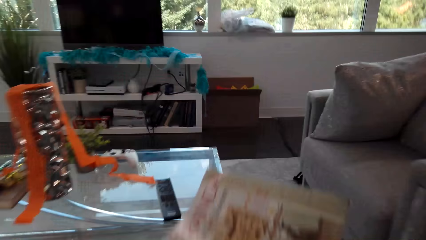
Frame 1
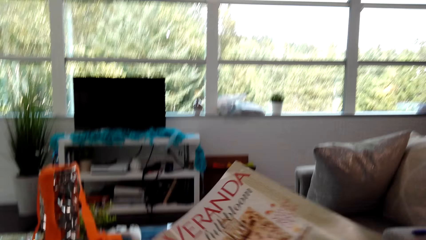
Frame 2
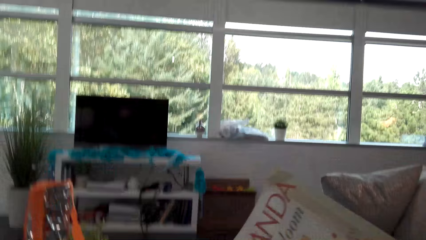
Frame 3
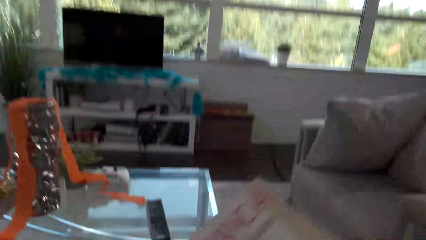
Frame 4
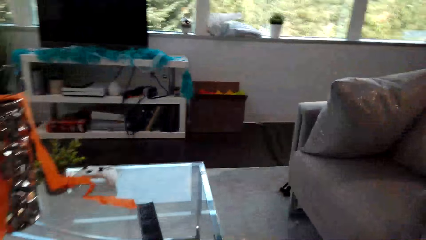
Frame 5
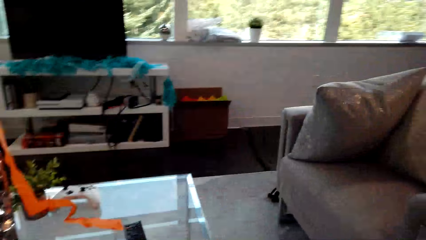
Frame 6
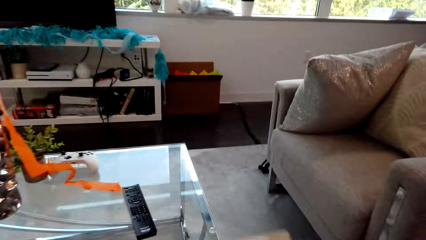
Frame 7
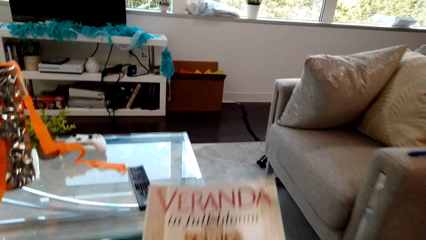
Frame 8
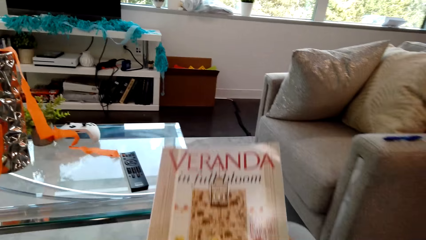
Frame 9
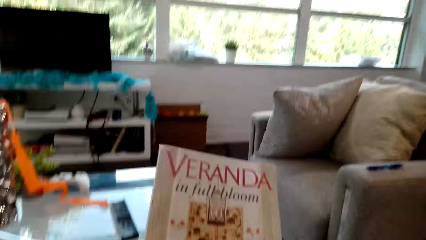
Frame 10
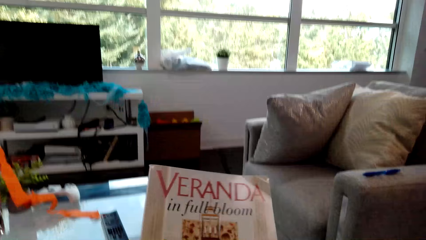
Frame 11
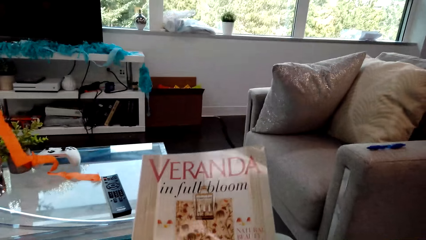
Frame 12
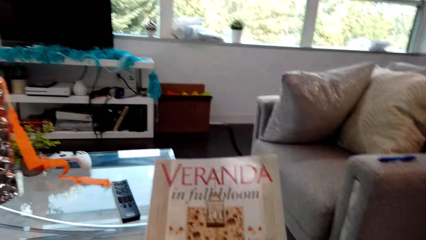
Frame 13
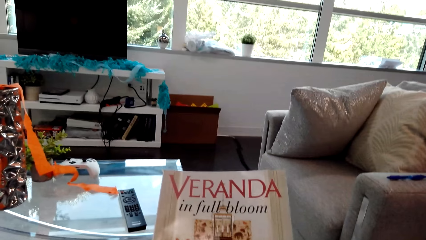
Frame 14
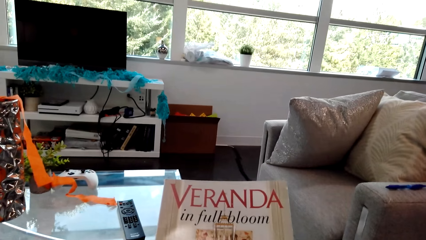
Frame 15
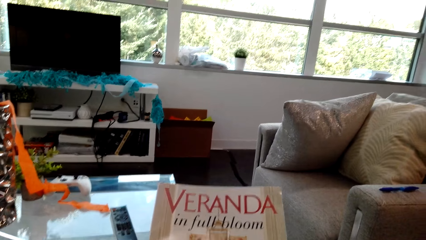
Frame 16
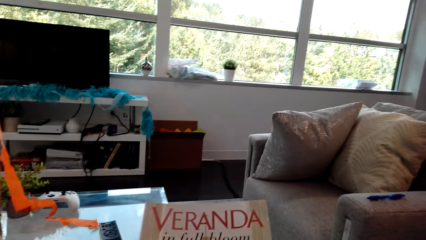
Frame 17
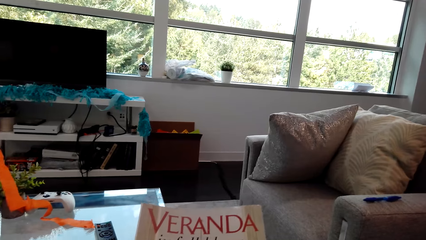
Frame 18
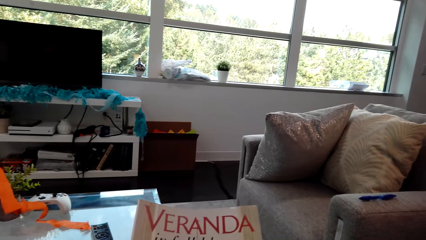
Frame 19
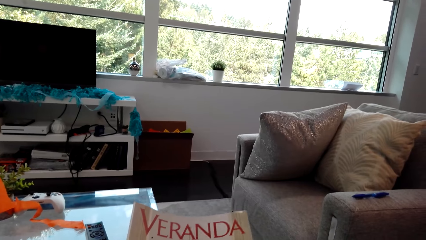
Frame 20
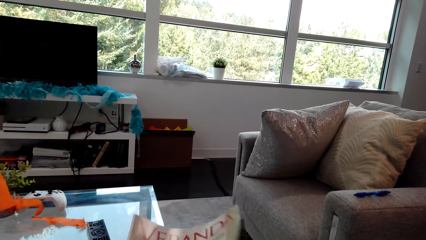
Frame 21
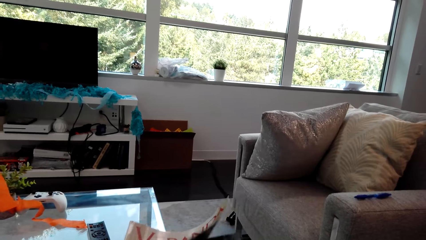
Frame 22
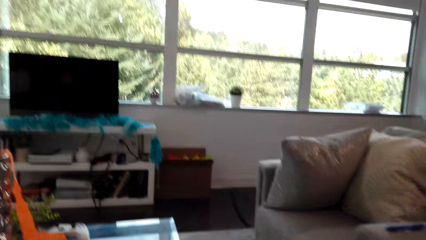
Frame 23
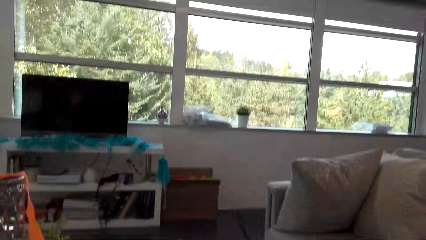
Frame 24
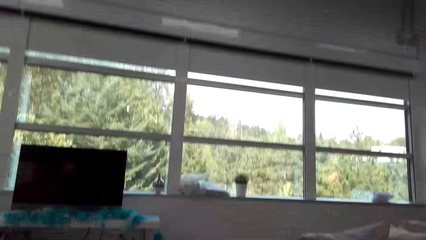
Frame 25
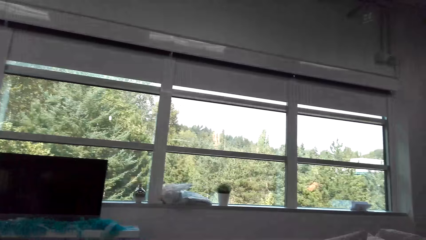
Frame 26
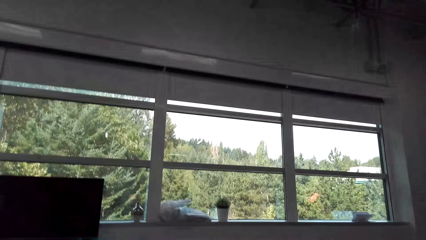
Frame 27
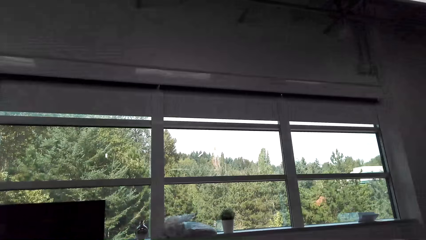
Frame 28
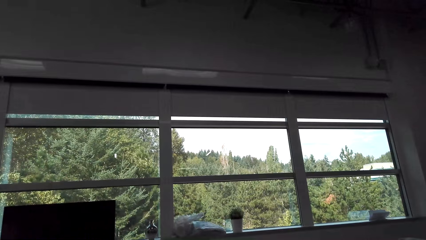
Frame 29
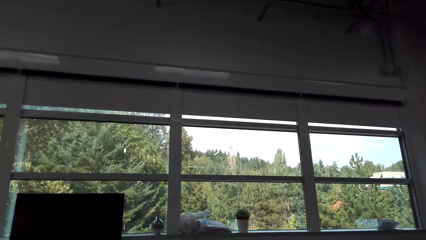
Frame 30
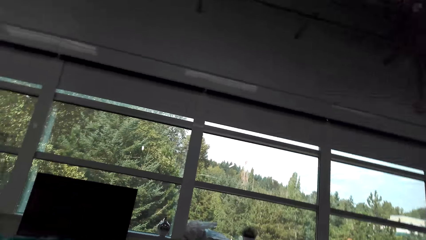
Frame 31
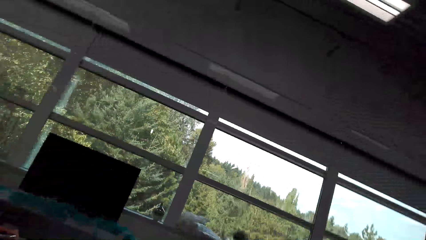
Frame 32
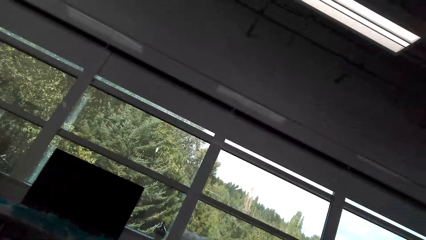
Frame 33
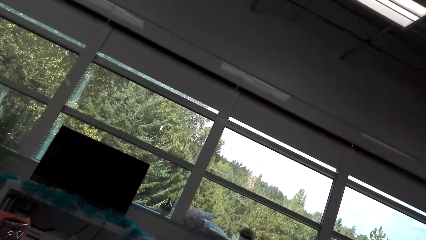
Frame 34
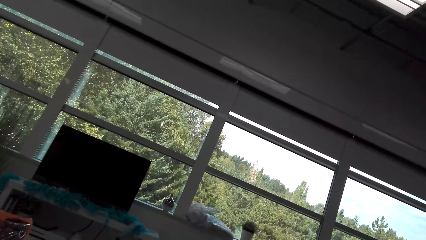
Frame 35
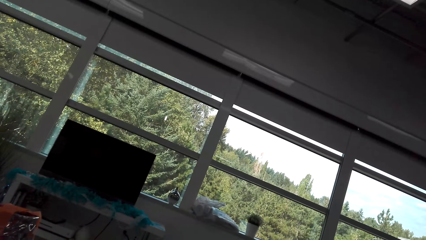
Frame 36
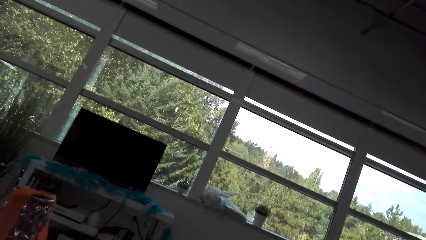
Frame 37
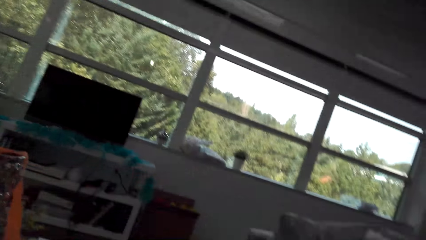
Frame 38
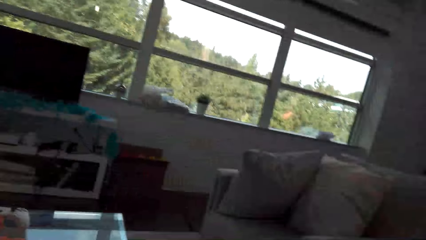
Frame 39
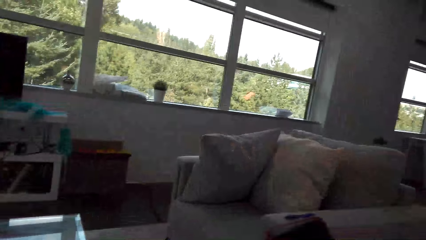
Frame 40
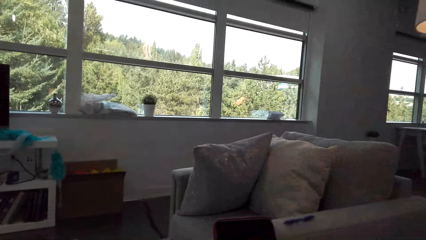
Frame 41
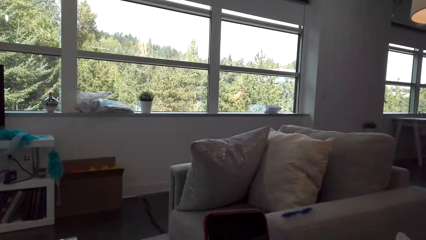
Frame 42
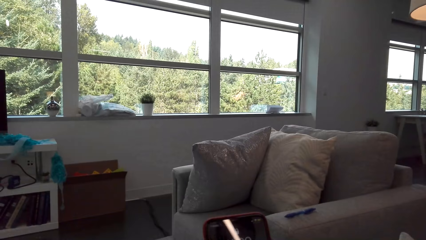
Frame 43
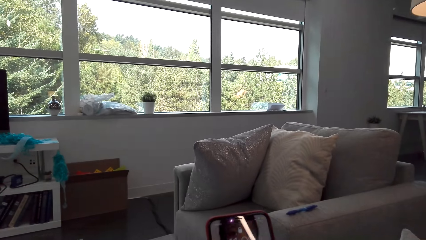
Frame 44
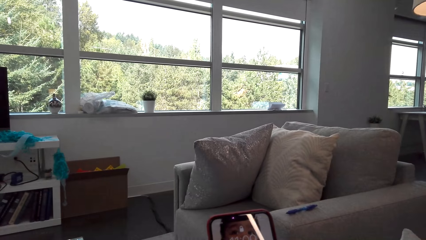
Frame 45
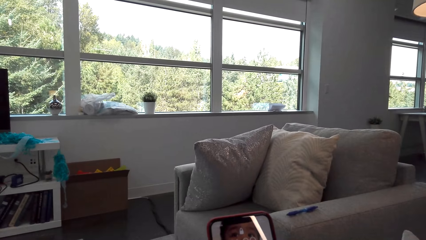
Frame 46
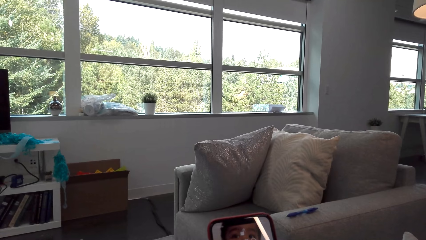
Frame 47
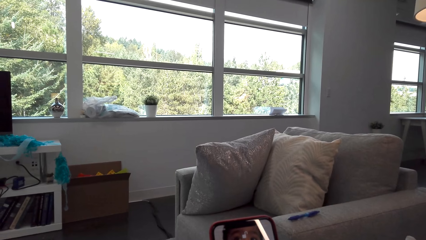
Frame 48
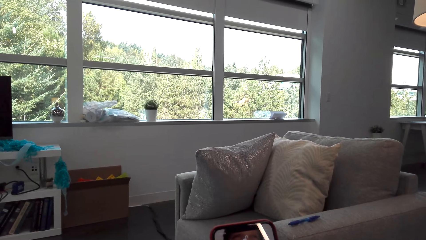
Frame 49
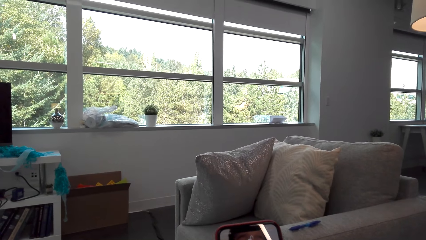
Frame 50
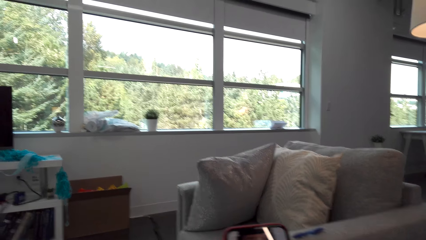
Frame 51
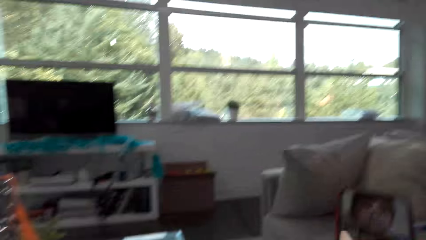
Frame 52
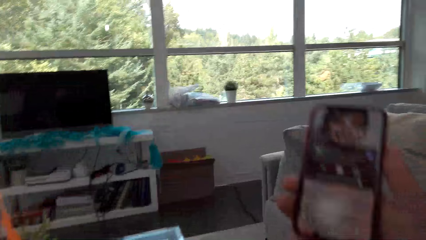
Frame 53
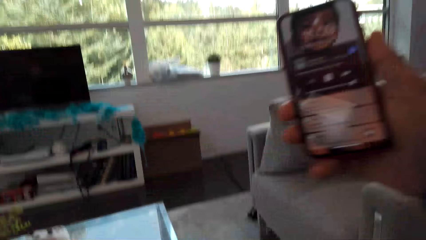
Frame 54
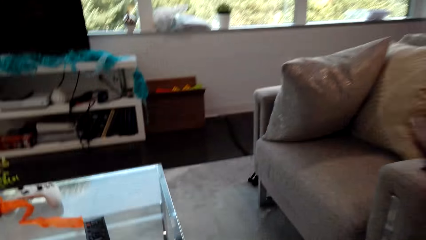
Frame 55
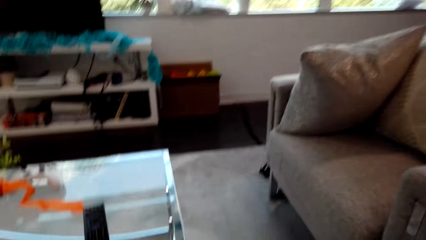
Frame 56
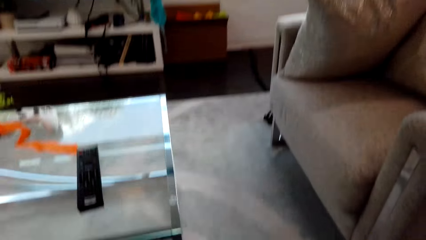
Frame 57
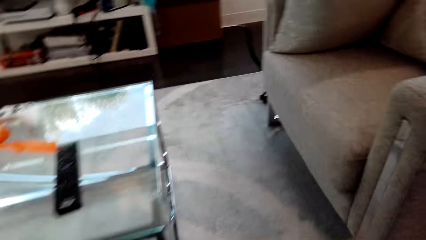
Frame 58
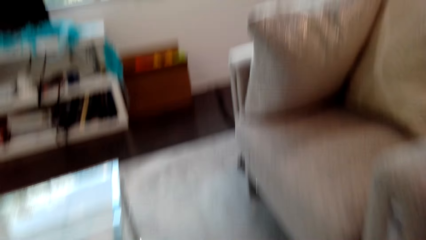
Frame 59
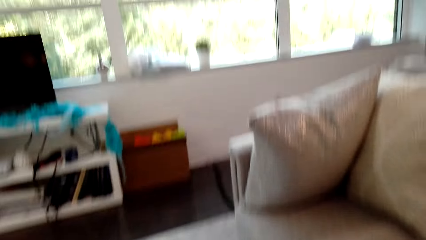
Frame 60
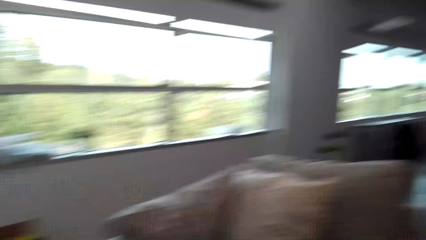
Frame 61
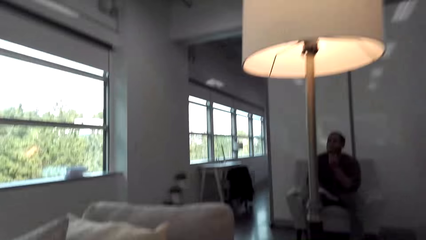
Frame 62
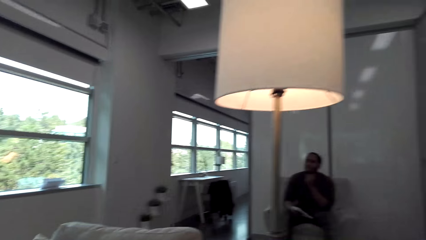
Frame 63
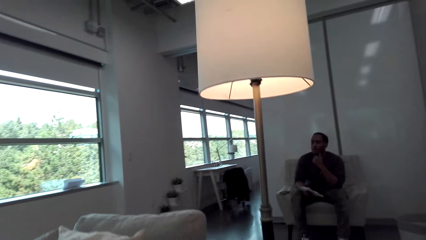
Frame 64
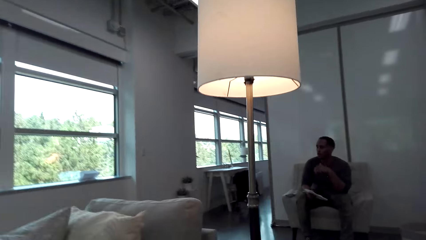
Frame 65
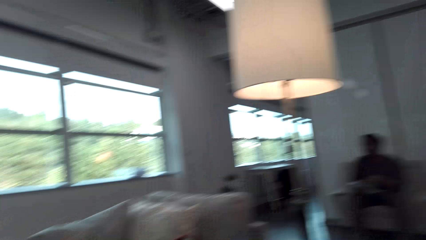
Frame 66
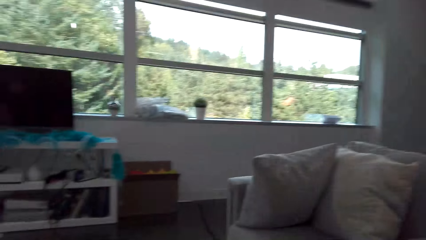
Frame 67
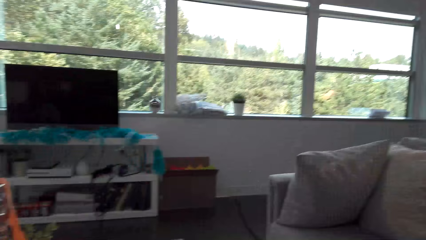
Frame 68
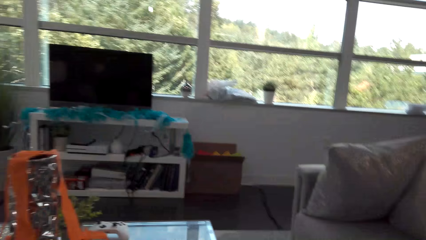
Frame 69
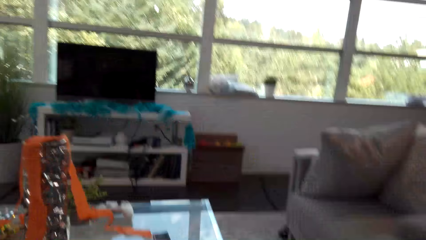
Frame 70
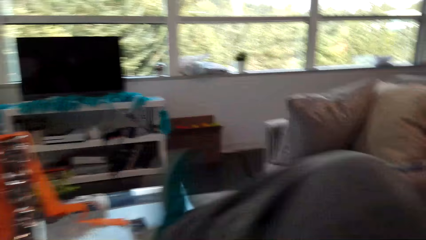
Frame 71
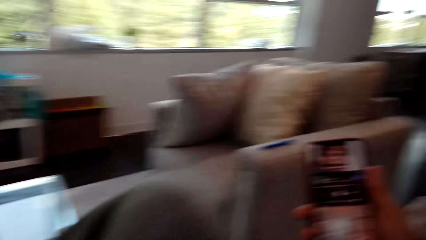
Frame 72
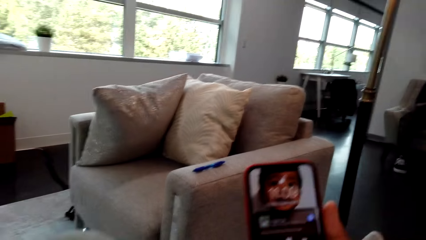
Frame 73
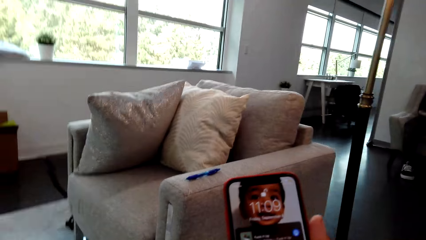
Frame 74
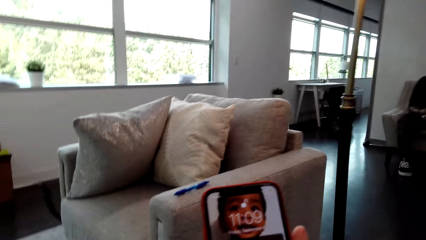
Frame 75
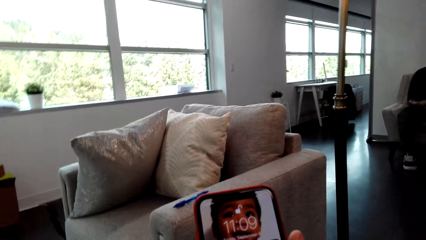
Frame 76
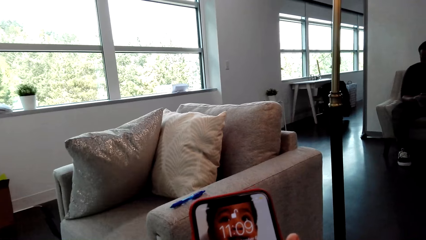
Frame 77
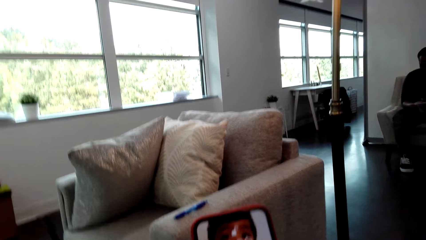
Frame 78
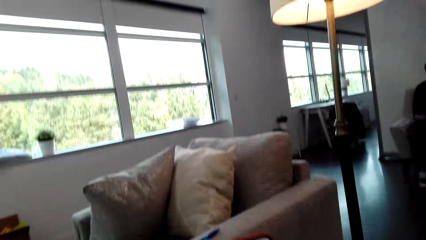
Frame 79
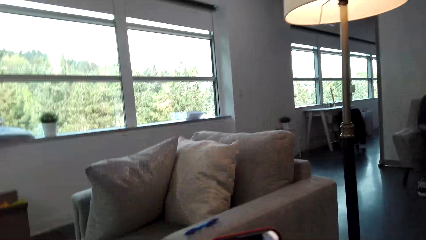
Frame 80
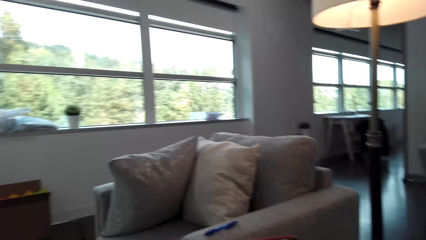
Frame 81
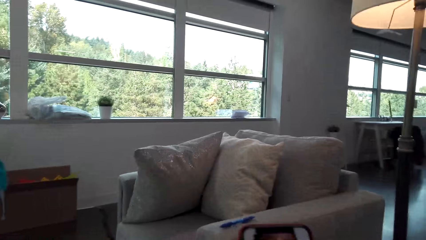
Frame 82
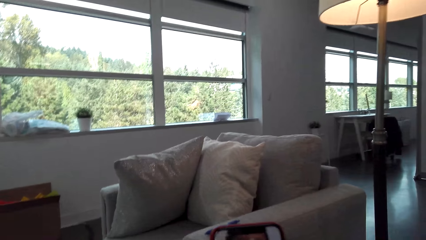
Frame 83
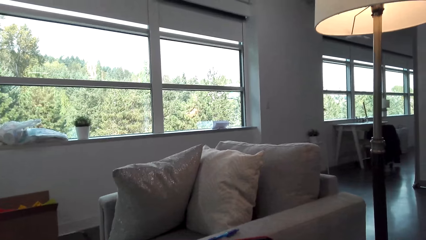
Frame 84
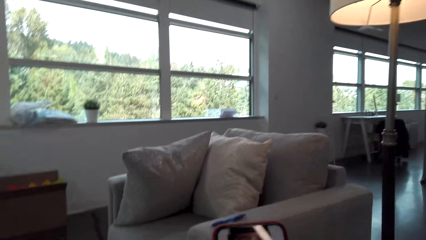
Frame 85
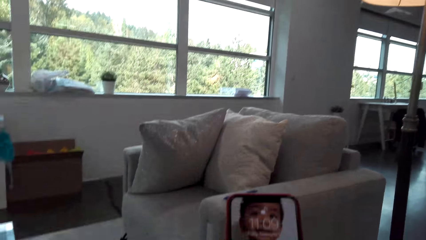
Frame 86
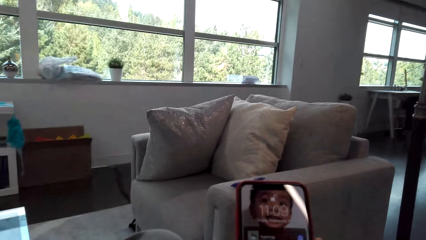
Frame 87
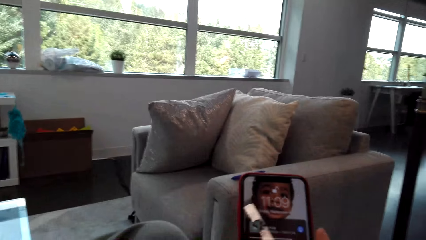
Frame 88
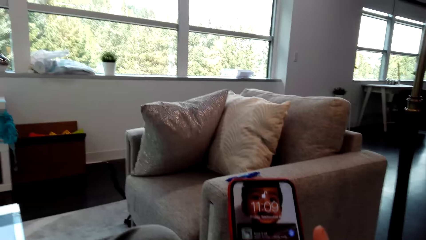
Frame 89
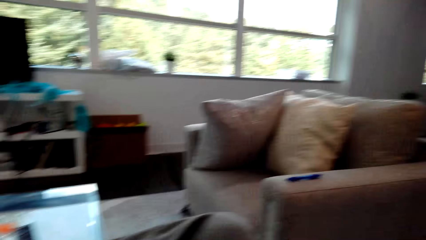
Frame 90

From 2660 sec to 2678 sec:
The camera wearer sits on the sofa. They read the magazine. They hold the phone. They look around the house. They look at the phone and operate the phone.
